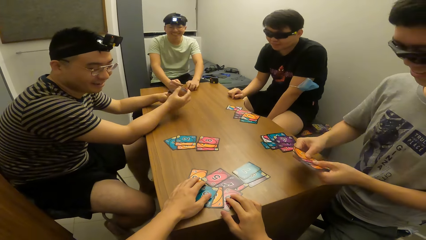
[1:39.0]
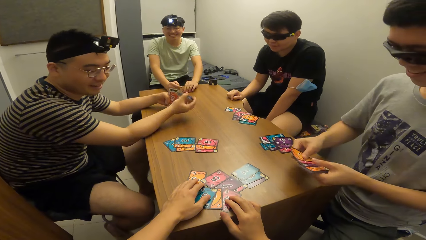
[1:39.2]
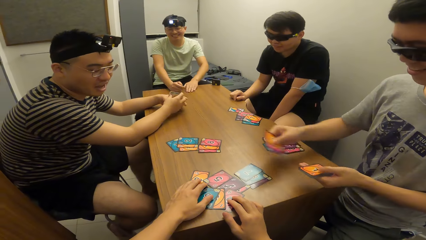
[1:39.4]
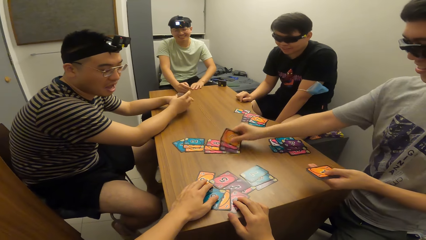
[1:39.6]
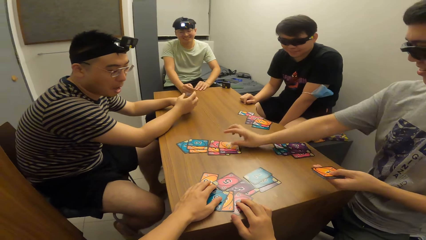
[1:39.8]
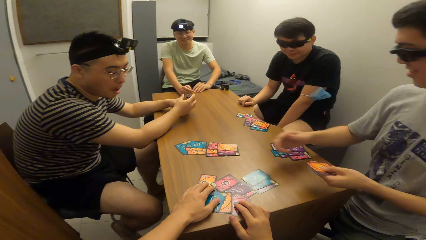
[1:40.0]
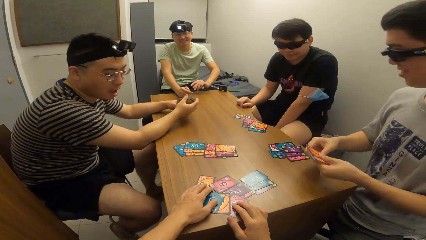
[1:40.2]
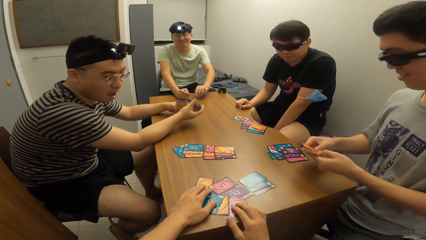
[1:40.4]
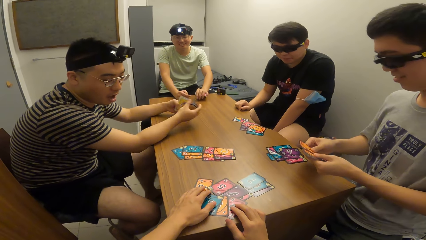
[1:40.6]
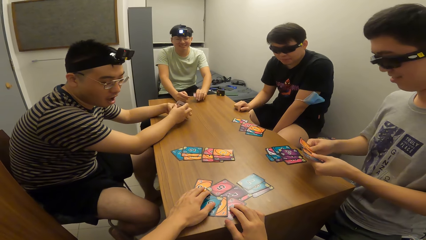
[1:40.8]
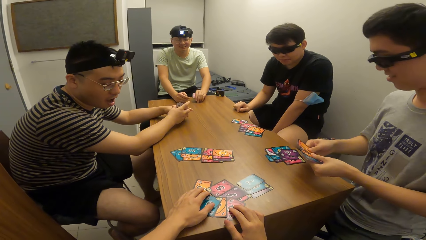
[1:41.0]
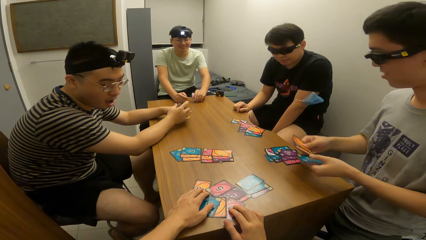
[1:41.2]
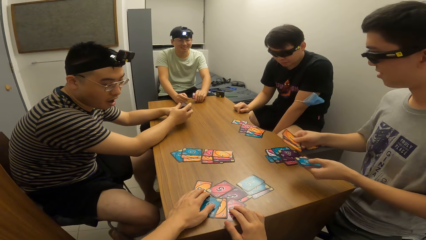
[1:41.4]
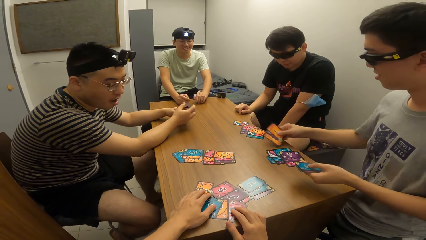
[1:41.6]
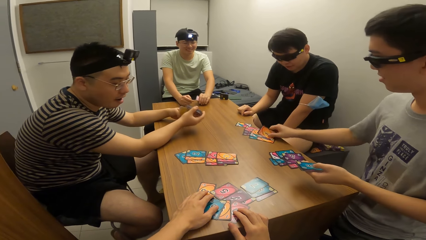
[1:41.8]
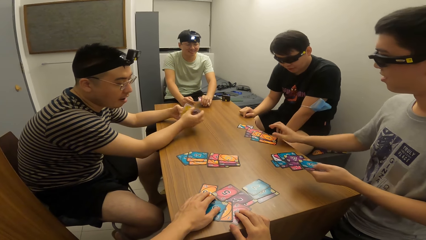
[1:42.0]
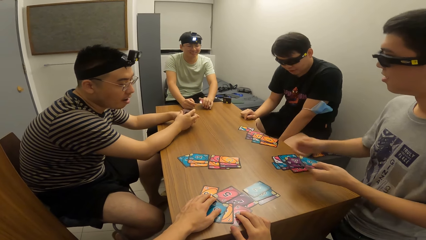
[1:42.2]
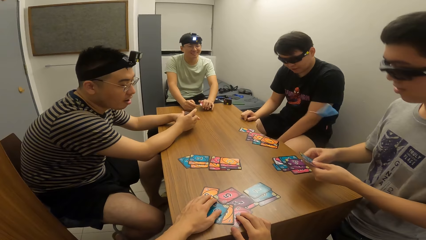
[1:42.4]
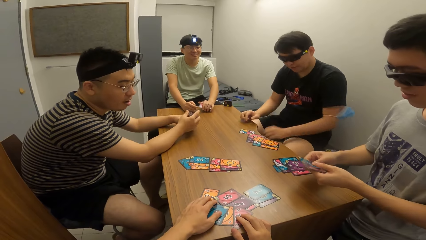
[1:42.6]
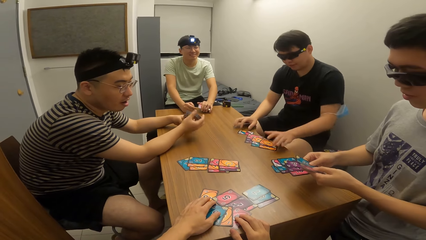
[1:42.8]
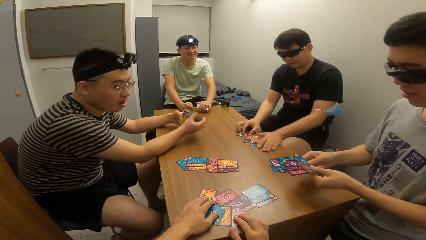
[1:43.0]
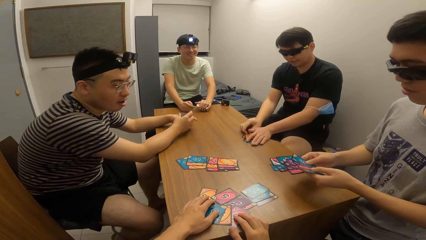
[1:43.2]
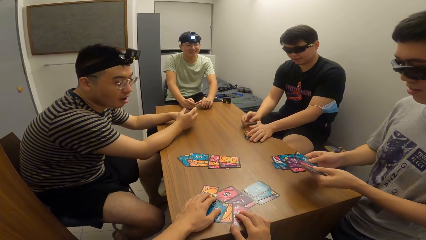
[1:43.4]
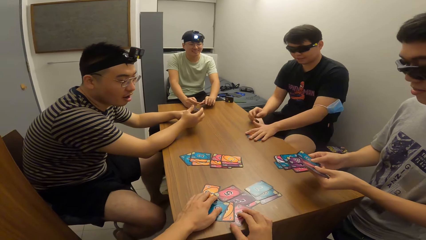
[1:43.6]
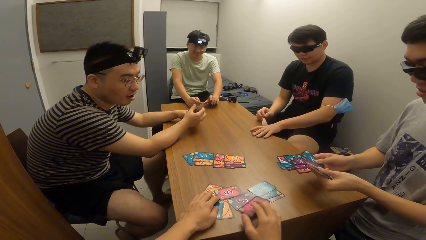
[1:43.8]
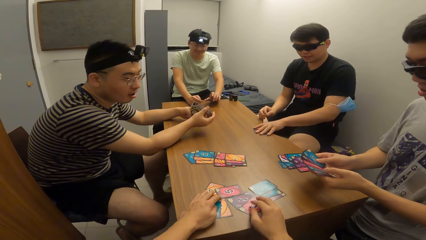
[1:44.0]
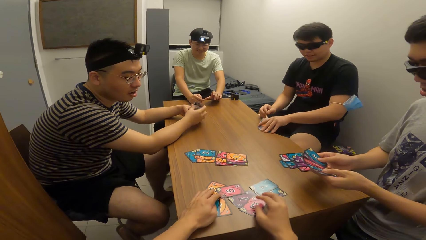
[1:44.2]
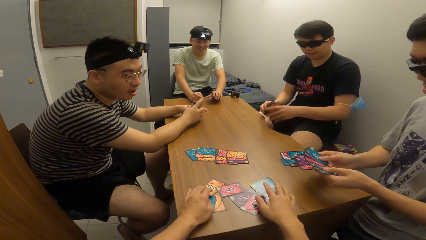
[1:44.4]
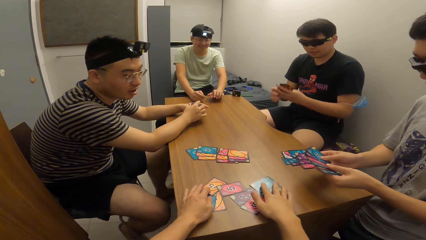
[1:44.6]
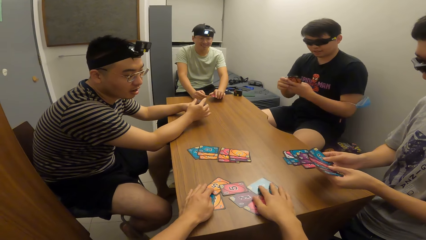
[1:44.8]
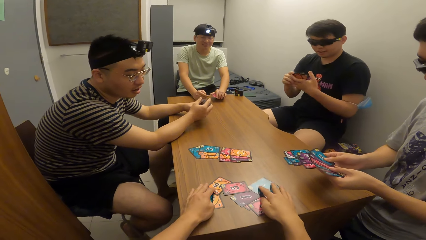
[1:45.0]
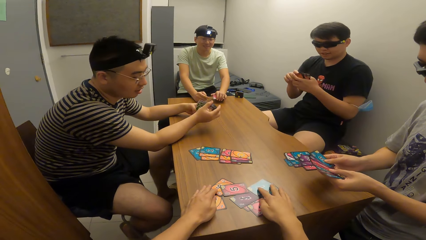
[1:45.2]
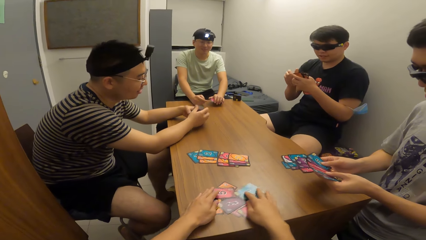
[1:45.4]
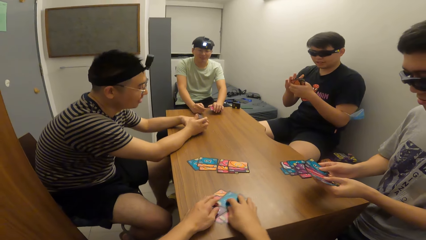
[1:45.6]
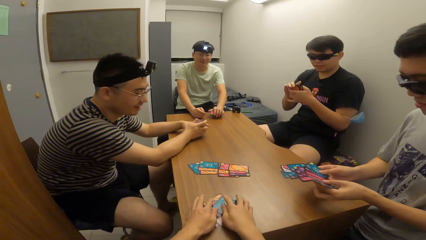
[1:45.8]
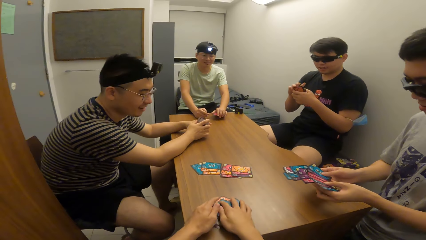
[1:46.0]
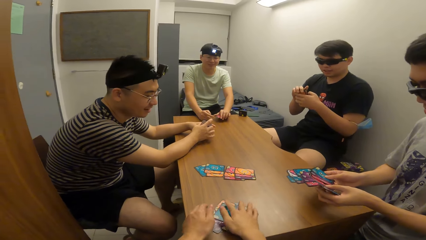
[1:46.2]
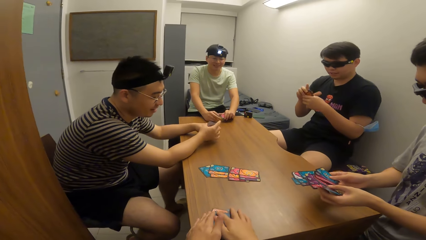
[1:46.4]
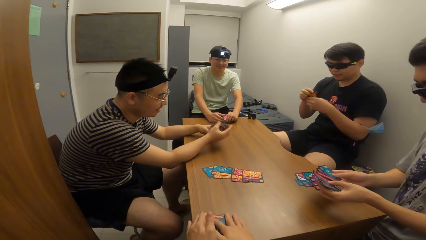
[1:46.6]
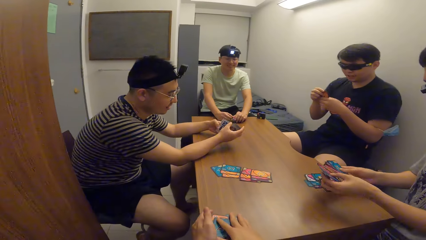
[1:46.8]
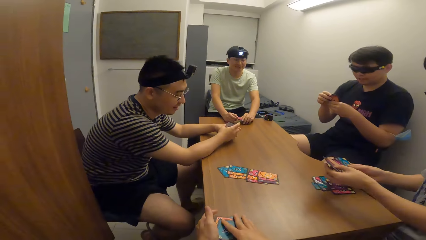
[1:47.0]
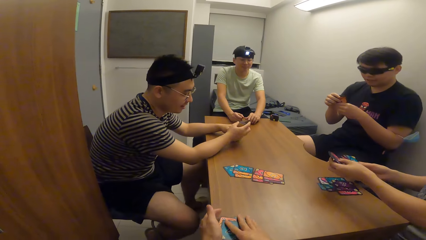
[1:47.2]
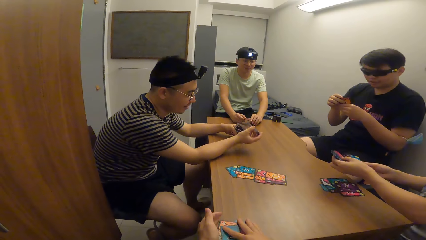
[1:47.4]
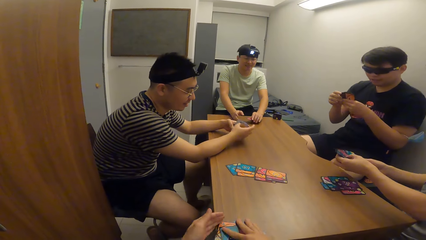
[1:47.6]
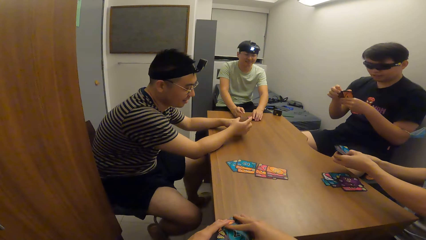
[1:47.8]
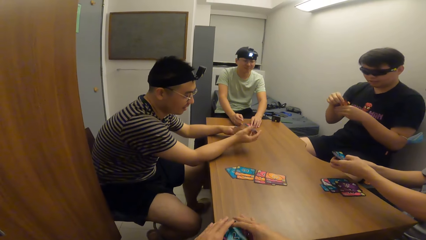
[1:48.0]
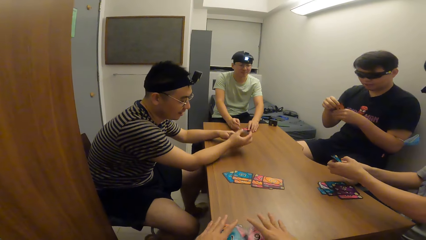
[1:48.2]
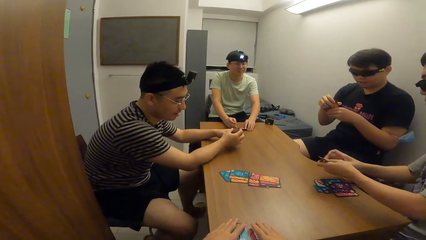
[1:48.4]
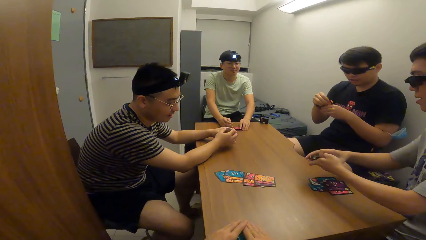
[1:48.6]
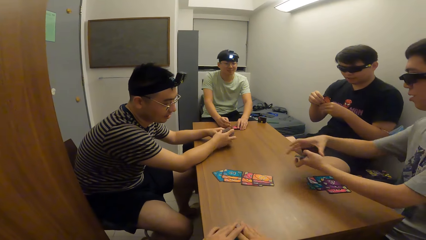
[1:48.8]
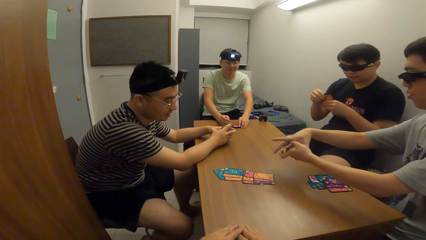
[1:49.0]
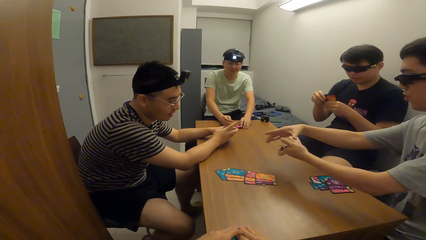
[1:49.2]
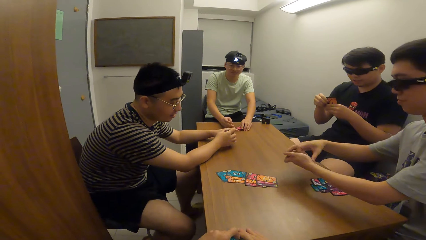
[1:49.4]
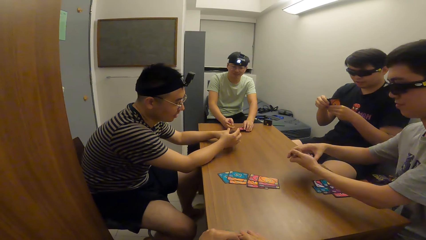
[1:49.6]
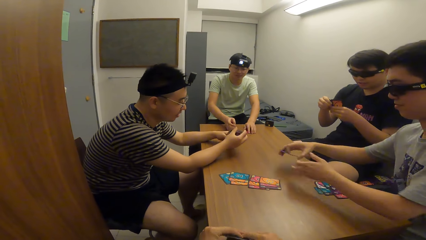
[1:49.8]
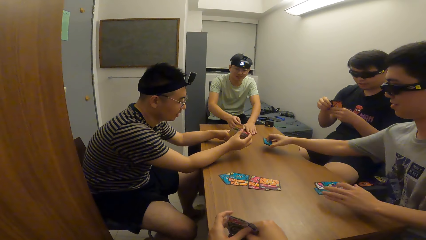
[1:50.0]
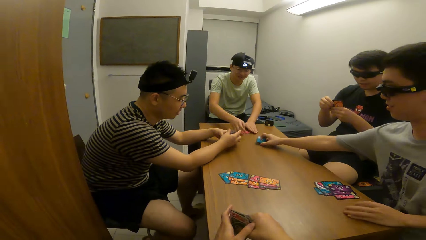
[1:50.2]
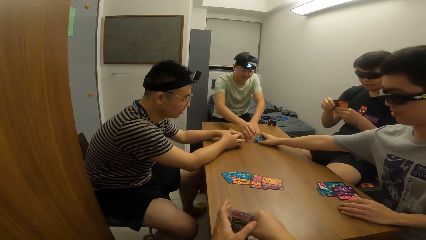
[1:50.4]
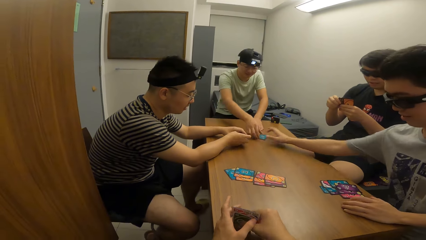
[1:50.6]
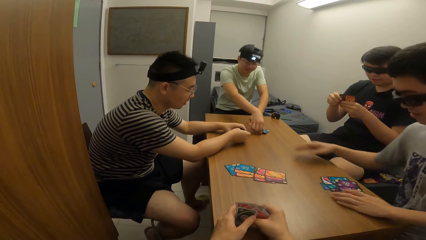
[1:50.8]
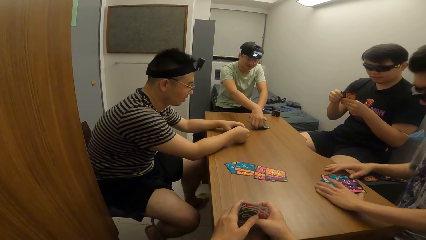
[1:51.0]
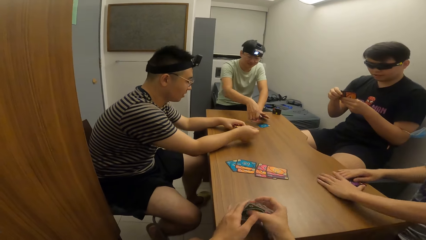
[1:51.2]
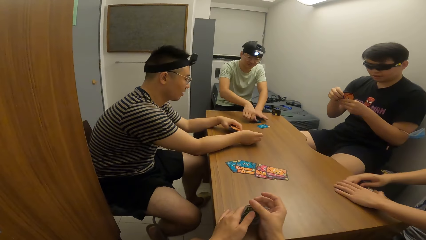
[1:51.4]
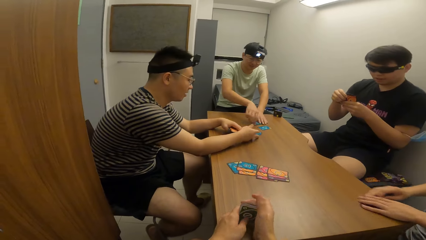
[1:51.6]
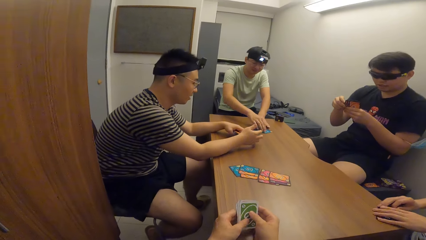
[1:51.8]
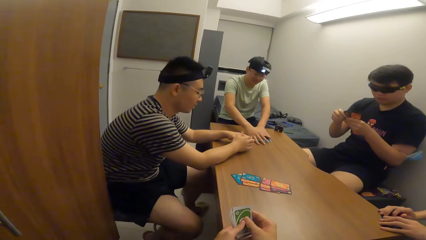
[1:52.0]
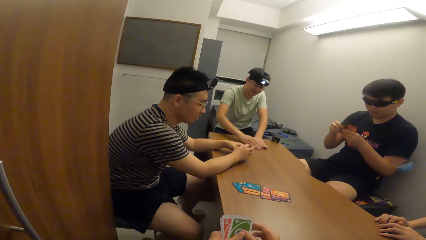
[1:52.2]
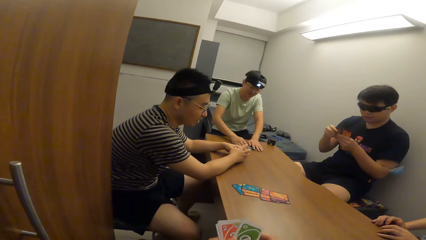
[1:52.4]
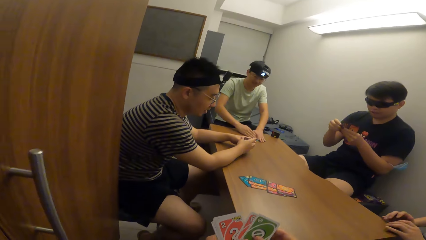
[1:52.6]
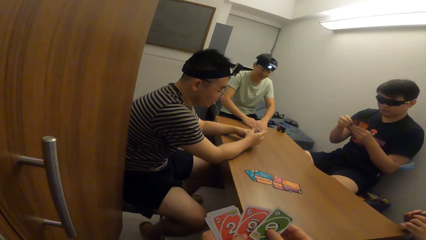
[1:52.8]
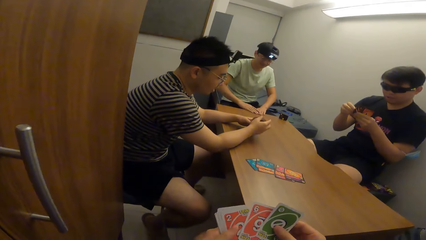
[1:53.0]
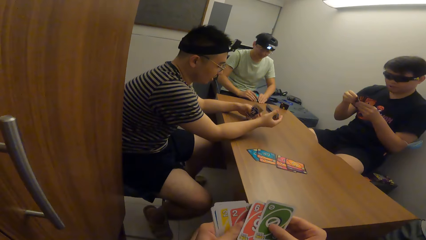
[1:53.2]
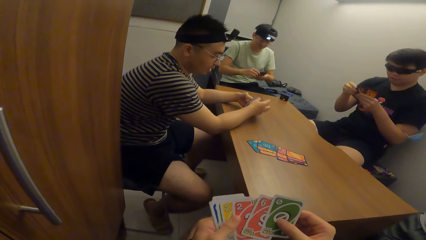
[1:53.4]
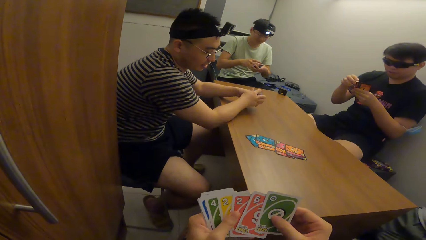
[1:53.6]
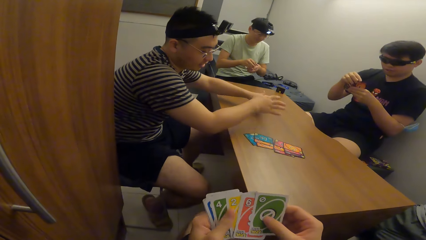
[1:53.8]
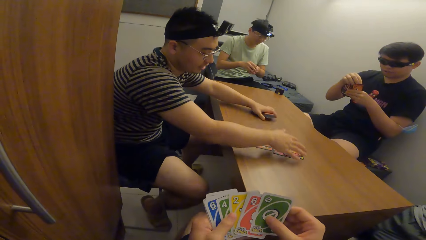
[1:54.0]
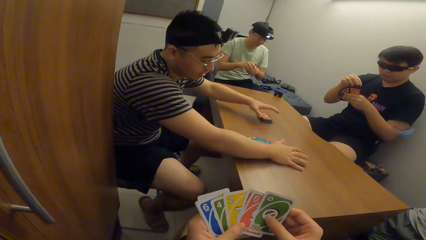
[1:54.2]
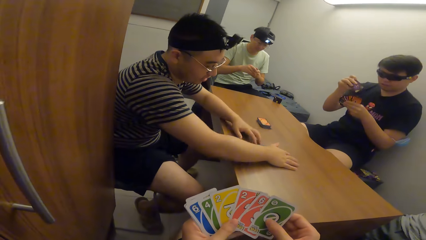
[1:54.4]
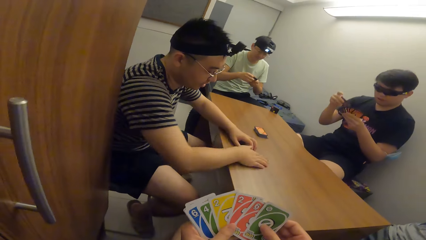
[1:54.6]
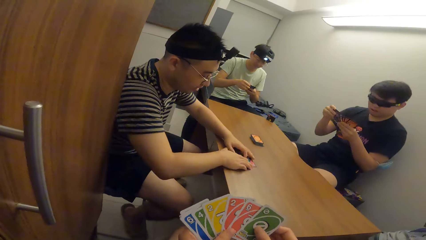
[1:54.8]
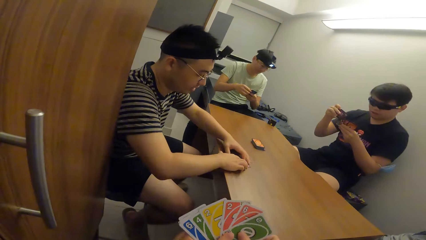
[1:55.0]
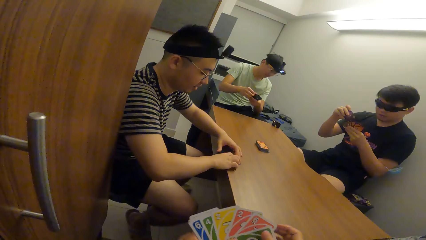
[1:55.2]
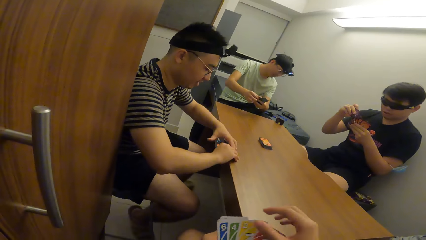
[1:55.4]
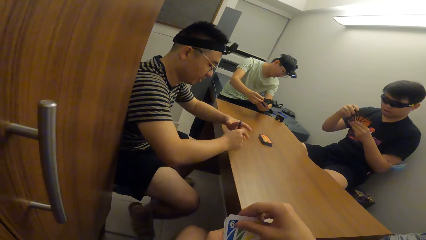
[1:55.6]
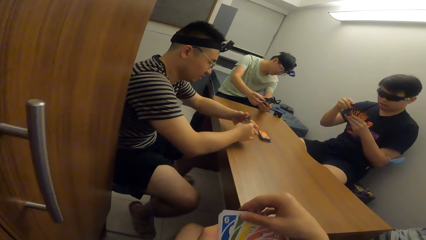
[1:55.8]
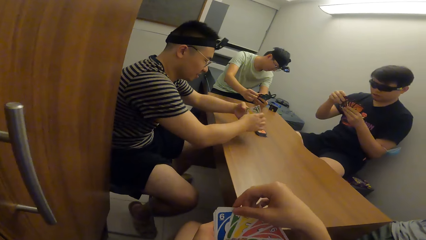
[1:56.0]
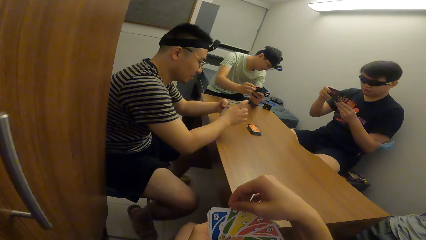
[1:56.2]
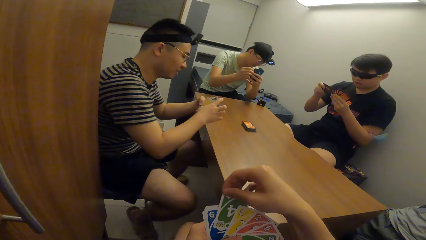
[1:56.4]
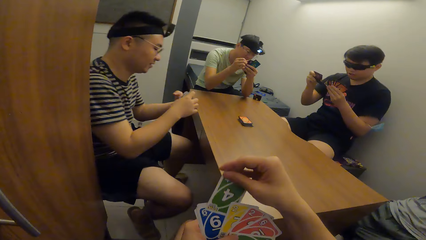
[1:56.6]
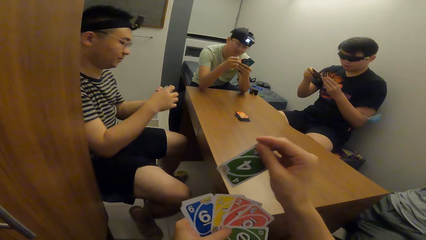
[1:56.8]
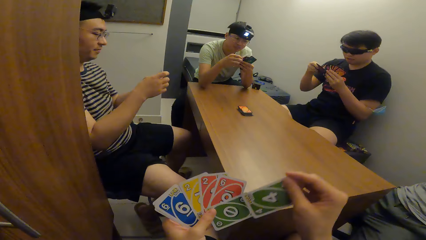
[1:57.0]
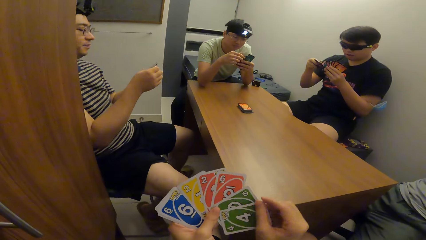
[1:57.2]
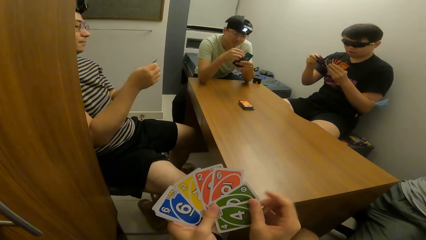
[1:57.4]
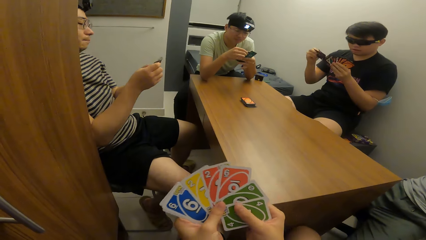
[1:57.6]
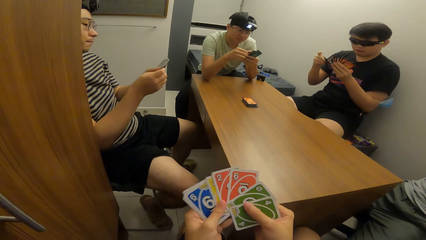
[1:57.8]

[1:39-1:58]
A man drops some cards for another man with his right hand. He drops some cards for a third man with his right hand. The third man gathers the cards with both hands and picks the card from the table with his left hand. The camera wearer gathers the cards with both hands. He picks cards. The first man passes the cards from his left hand to his right hand. He interacts with the second man. He puts cards on the table. He passes the cards to a fourth man with his right hand. The camera wearer arranges the cards in his hands. The fourth man takes the cards on the table with his right hand. The second man shuffles cards. He gathers the cards on the table with his left hand and drops the cards in his left hand on the table. He picks cards. The camera wearer shuffles the cards in his hands. He moves a card.
